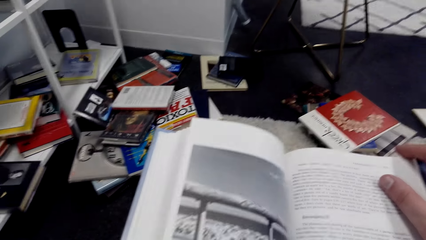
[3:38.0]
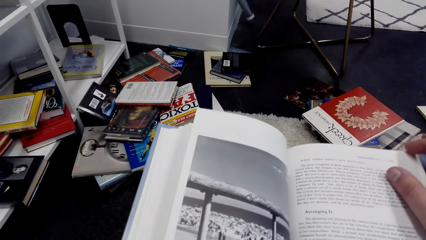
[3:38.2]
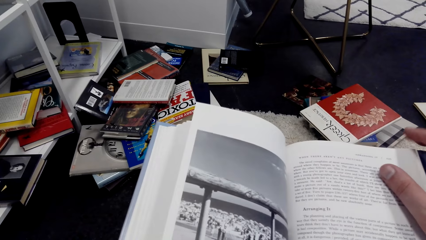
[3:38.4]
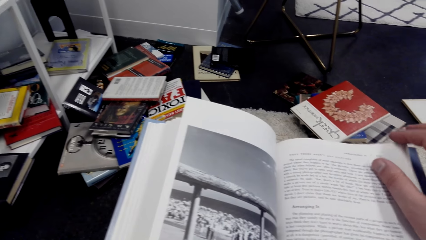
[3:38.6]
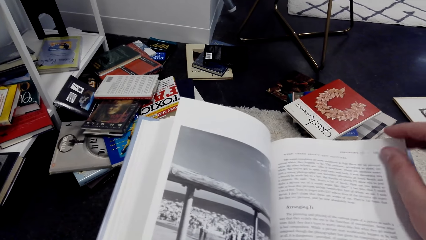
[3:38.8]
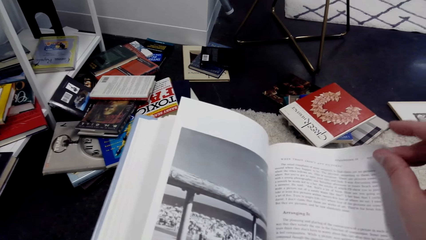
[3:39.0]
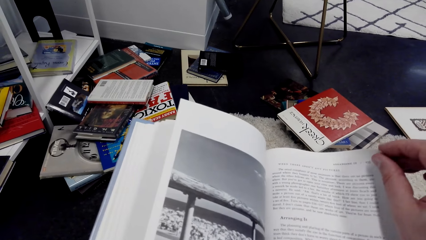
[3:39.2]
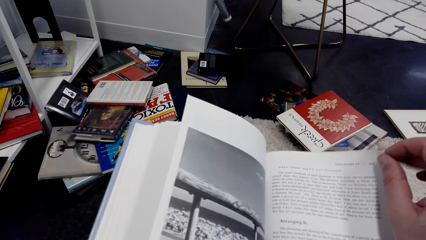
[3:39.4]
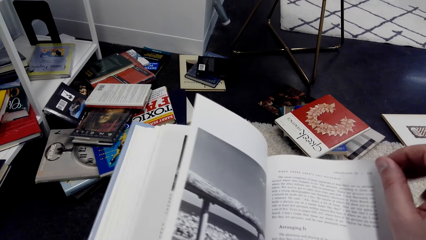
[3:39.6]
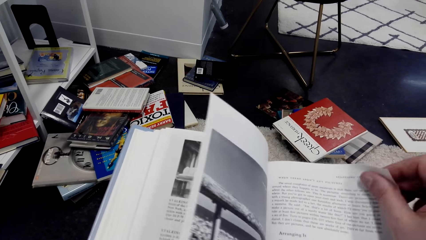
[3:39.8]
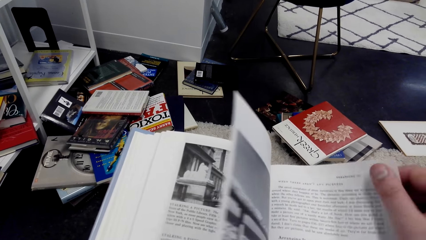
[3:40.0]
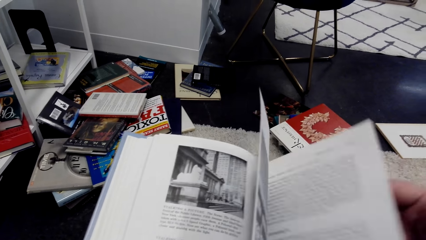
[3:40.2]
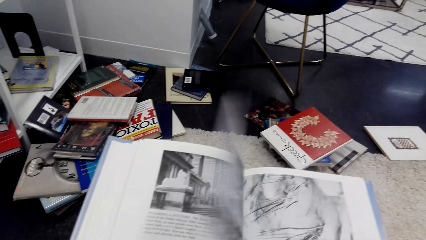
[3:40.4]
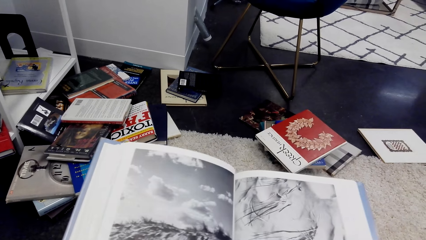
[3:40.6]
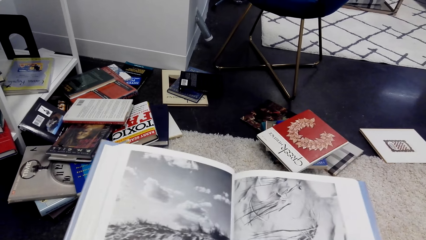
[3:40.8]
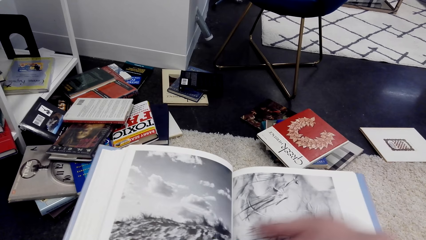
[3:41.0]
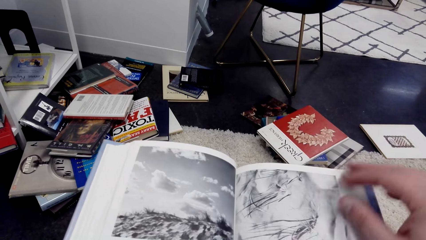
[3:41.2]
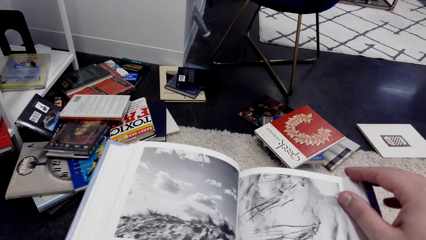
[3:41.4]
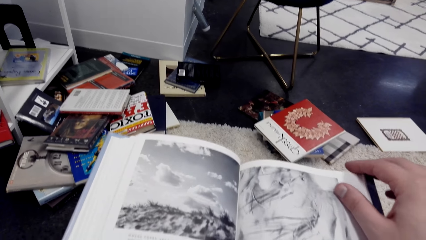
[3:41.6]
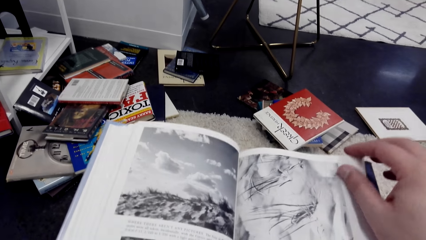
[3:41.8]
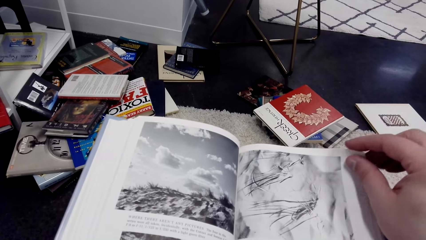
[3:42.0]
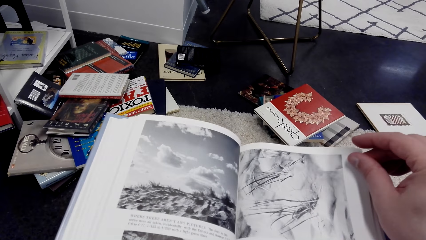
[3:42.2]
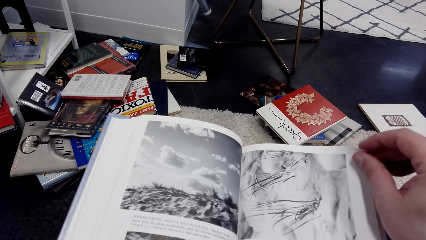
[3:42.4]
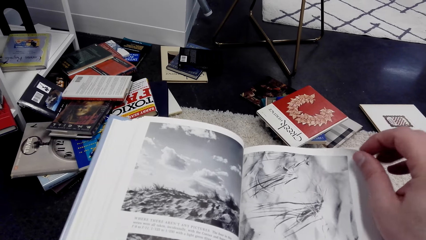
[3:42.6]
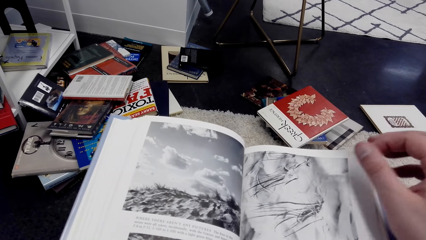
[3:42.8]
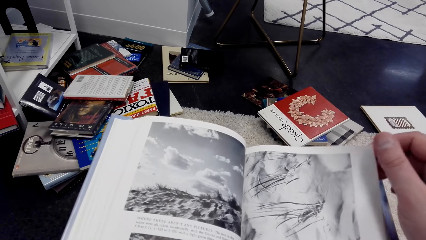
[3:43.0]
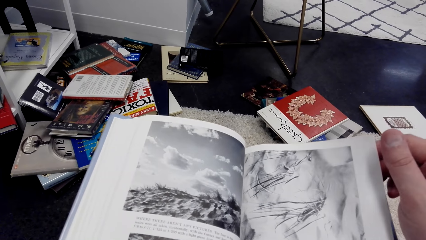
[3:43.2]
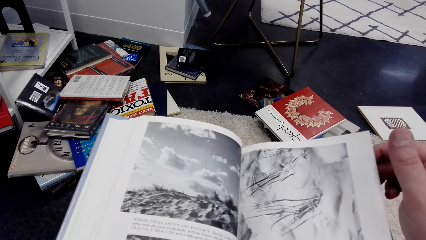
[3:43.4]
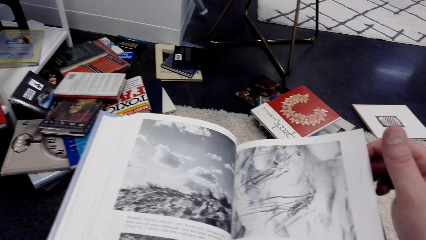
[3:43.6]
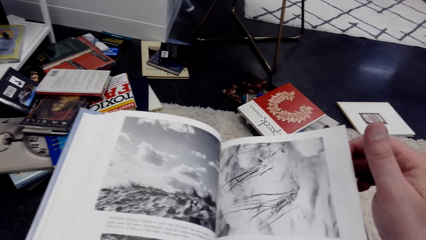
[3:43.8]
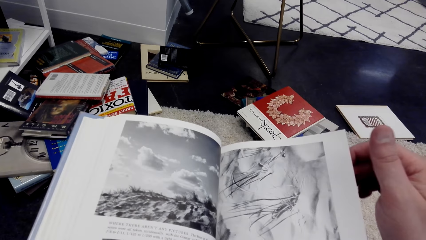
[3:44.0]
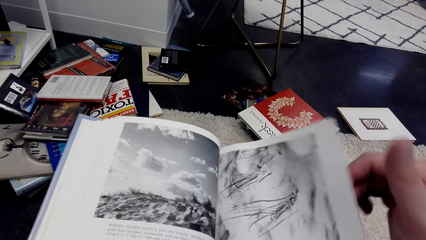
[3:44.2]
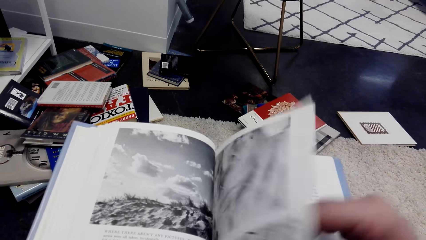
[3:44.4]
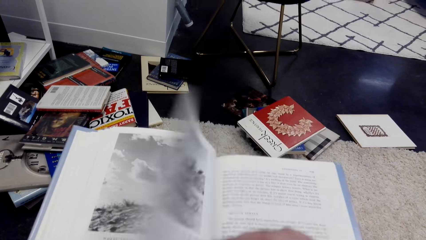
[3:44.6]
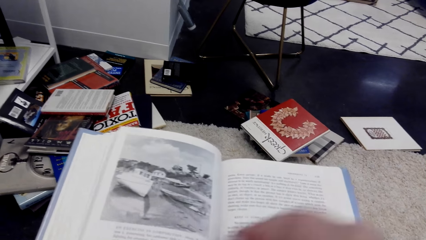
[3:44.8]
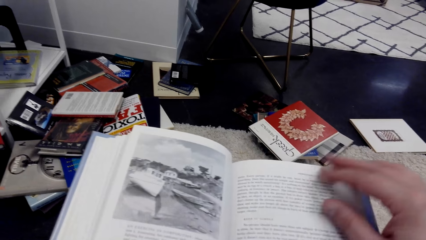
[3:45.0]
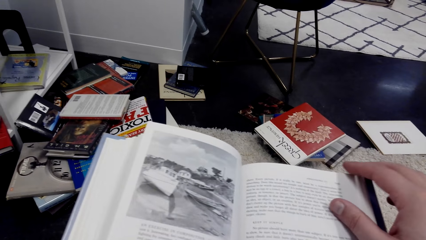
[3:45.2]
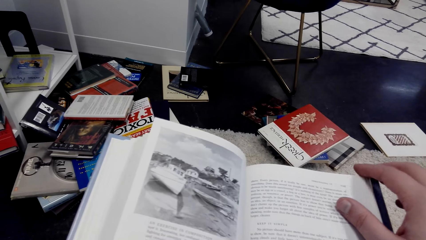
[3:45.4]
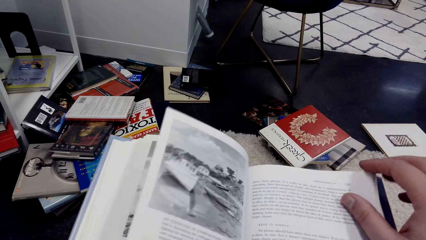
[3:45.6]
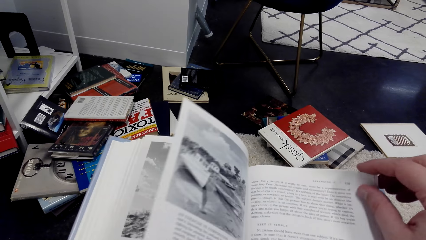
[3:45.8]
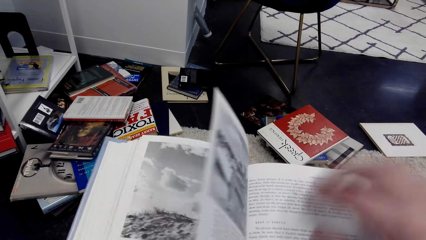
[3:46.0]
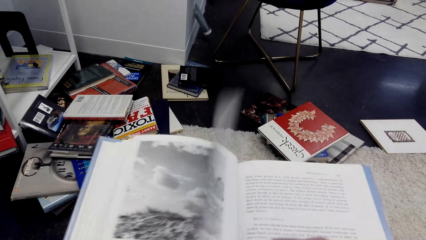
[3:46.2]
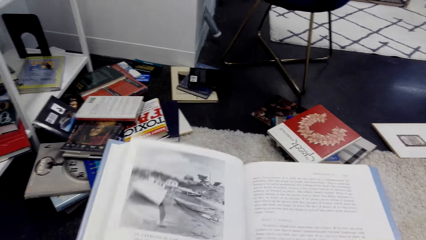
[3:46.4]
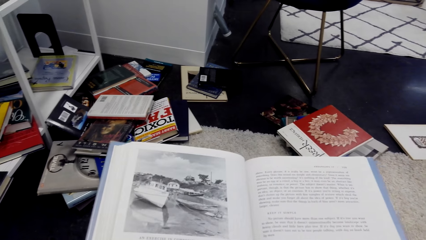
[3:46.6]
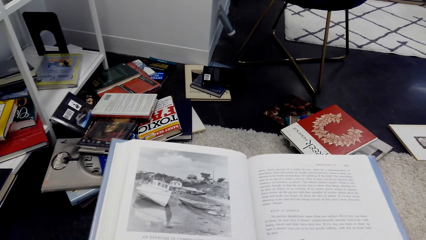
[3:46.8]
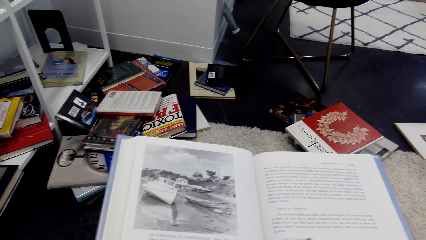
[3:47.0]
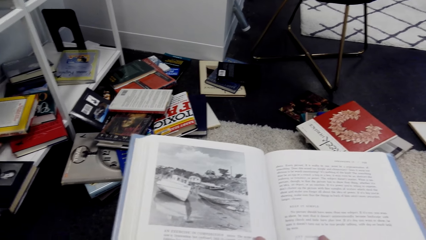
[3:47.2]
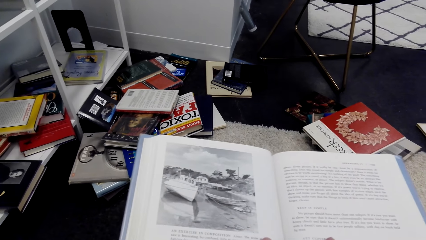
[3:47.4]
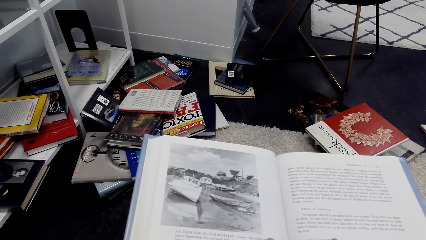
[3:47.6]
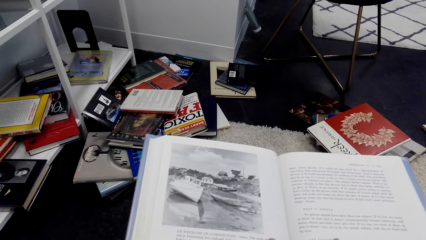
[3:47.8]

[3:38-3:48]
The camera wearer opens the page. They open the page again.

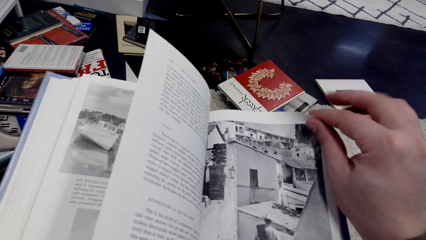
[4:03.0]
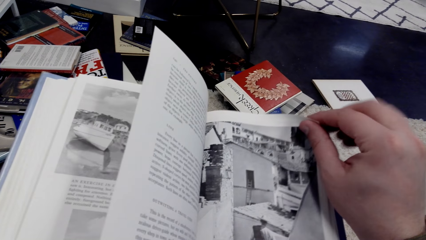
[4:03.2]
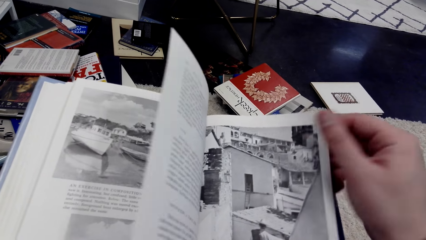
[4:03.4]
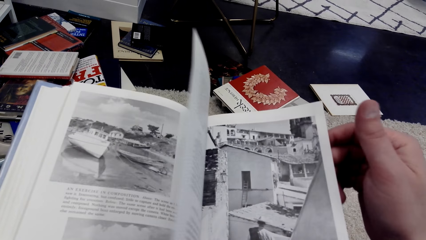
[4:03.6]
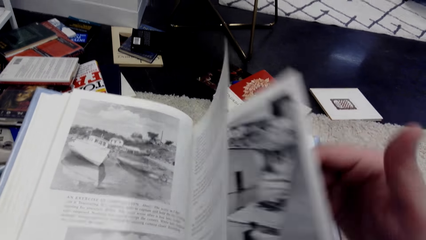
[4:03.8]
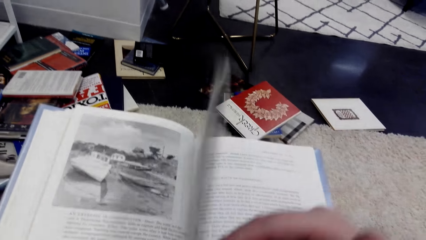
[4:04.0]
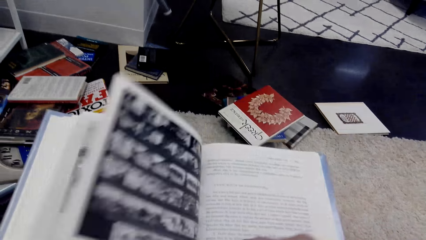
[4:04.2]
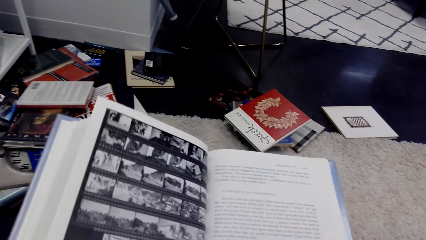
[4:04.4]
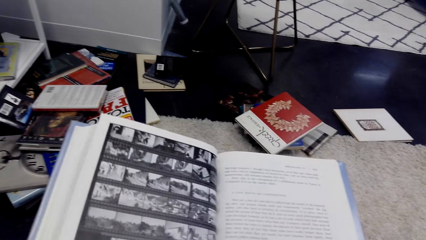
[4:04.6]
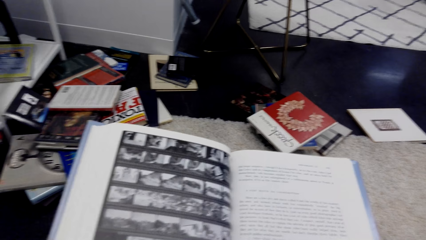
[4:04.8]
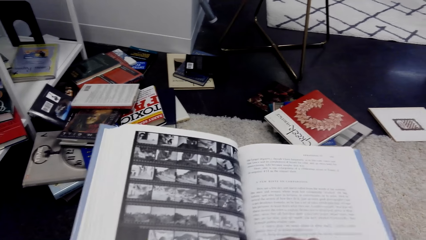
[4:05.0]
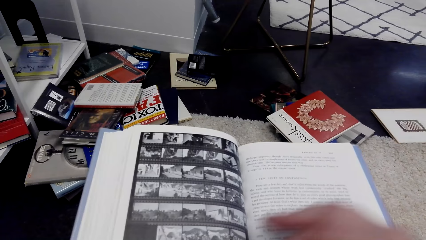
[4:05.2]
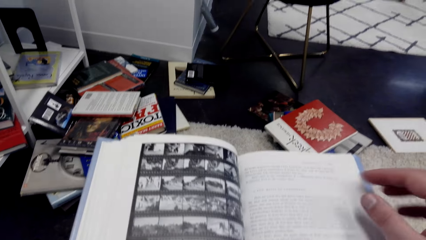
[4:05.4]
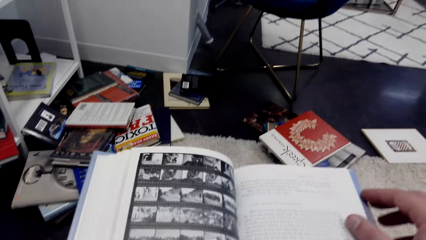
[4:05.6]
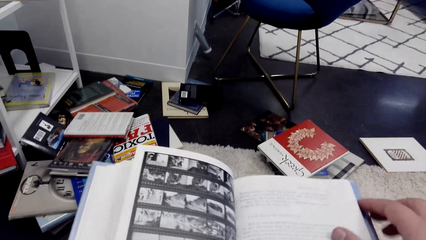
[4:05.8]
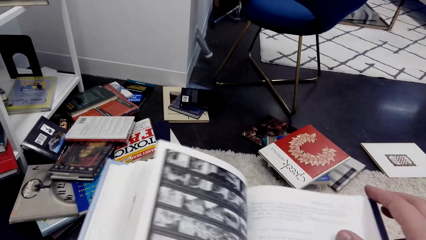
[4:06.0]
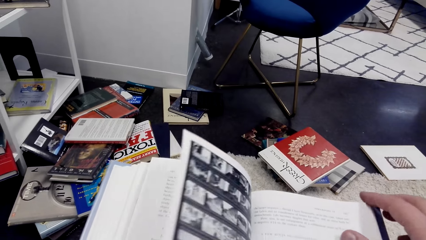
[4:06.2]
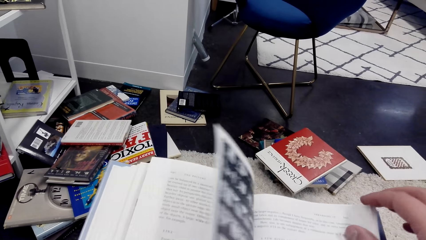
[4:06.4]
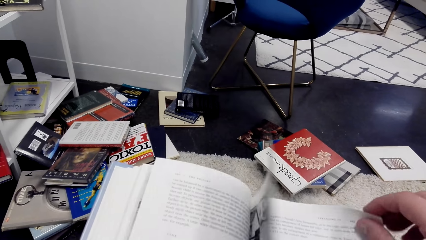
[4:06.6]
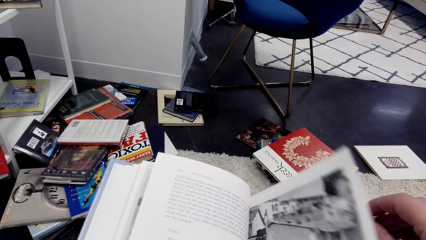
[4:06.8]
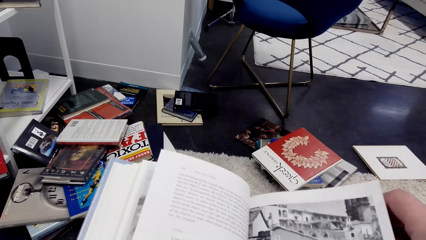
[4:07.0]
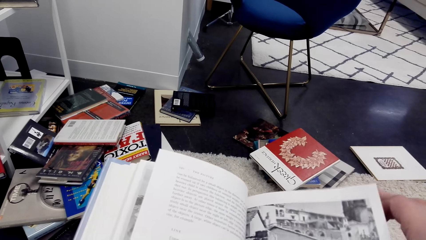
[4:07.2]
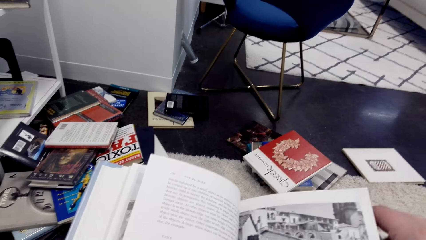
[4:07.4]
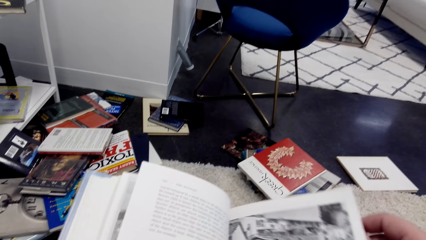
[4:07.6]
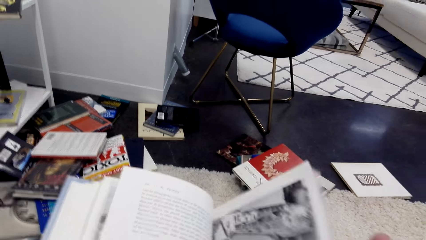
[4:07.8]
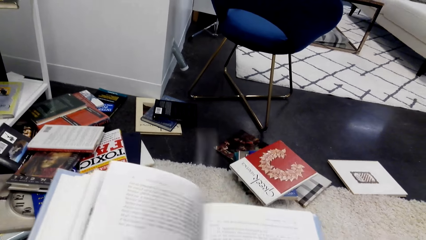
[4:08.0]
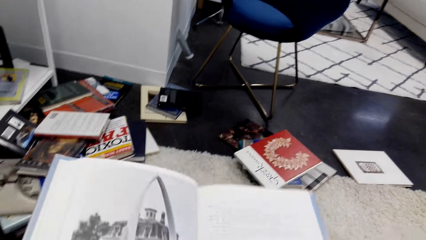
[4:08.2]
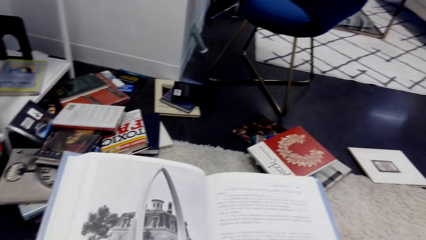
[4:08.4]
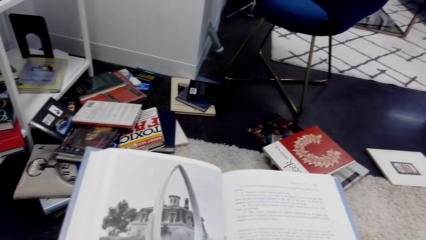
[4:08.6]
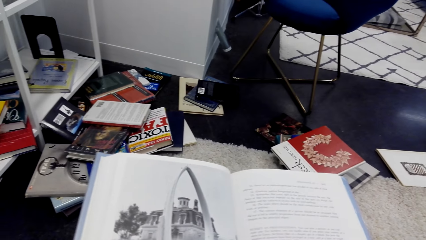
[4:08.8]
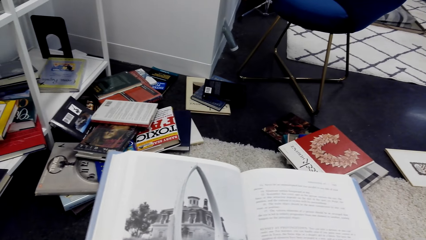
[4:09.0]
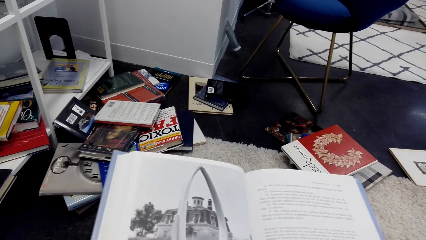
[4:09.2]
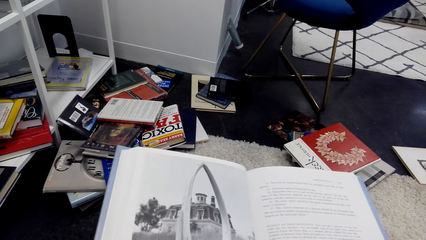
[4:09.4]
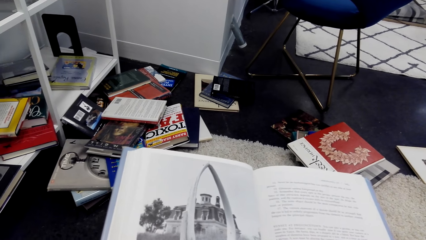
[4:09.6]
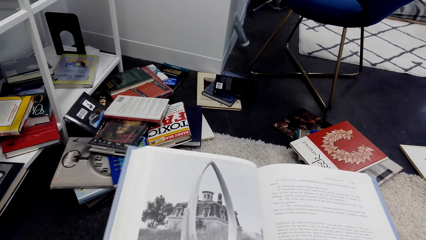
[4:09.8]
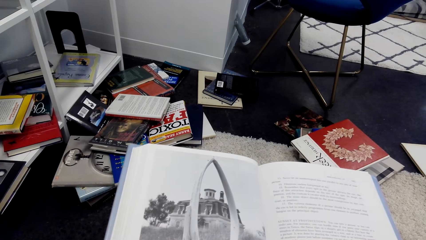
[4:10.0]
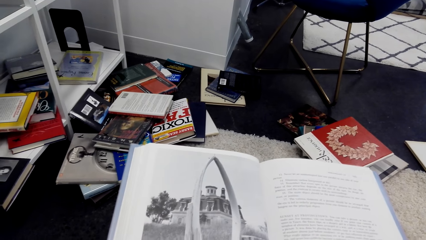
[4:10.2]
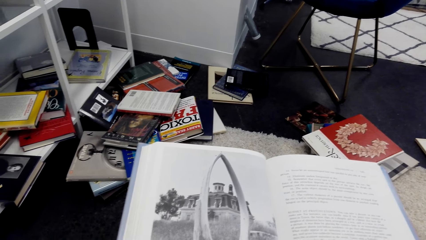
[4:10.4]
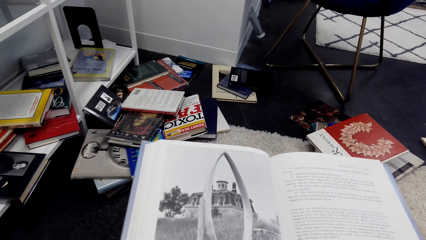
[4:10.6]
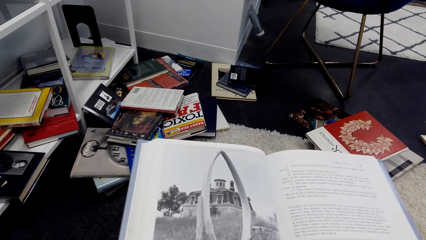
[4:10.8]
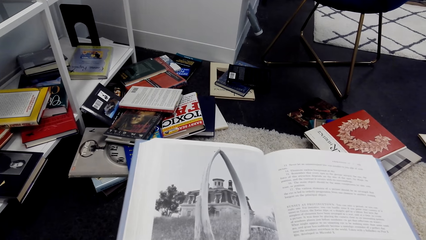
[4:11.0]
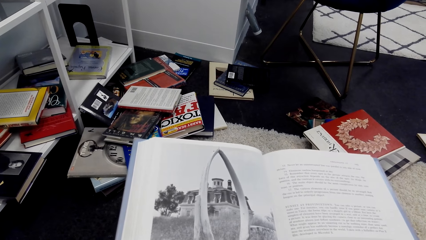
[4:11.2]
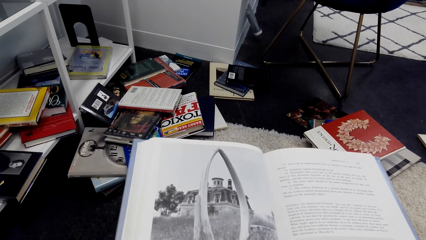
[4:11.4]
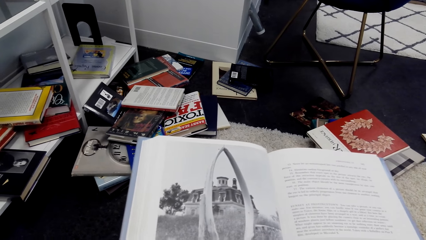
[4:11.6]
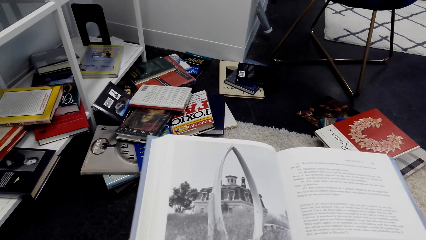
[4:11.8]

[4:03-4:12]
The camera wearer opens the page.
